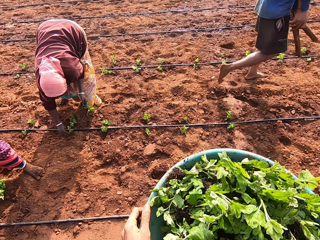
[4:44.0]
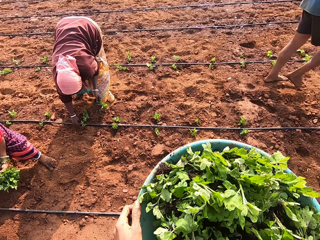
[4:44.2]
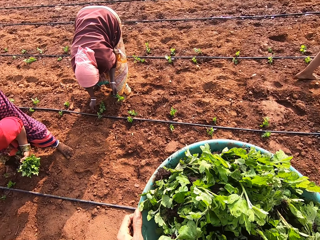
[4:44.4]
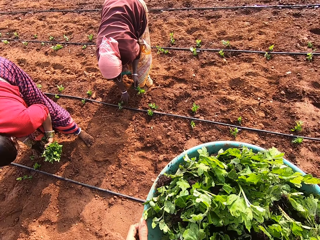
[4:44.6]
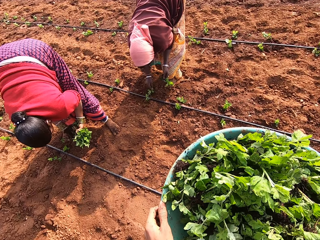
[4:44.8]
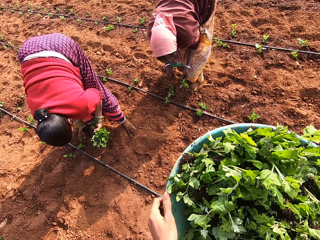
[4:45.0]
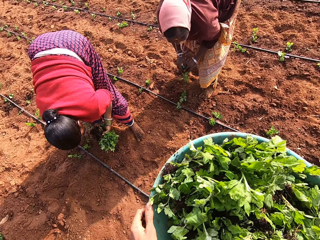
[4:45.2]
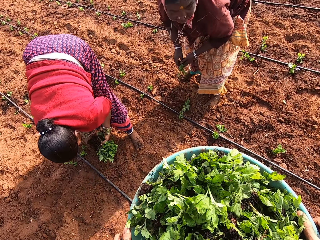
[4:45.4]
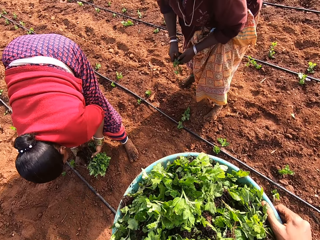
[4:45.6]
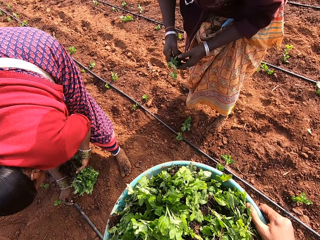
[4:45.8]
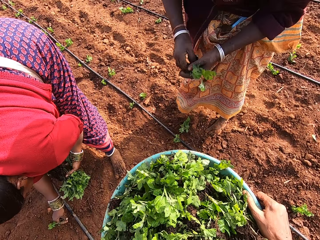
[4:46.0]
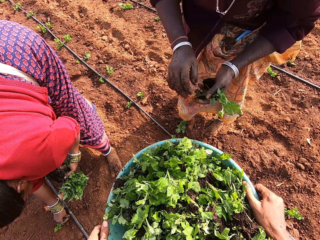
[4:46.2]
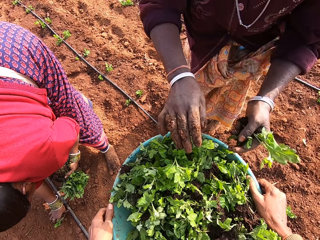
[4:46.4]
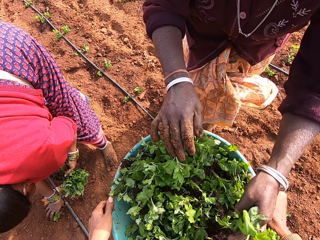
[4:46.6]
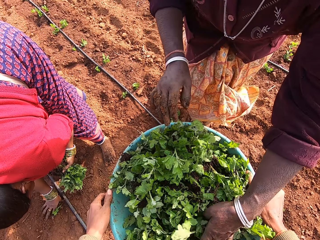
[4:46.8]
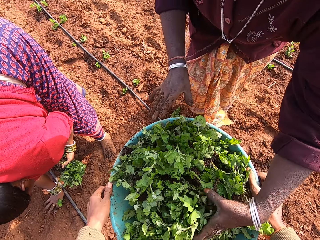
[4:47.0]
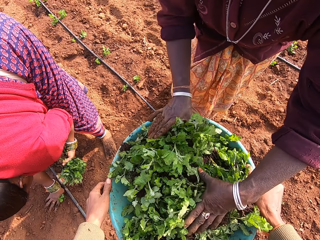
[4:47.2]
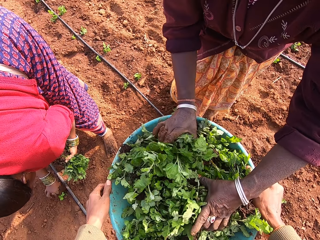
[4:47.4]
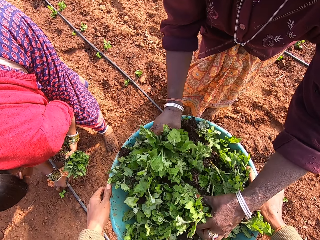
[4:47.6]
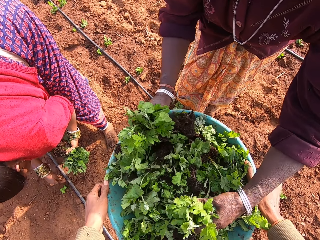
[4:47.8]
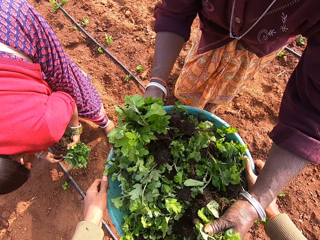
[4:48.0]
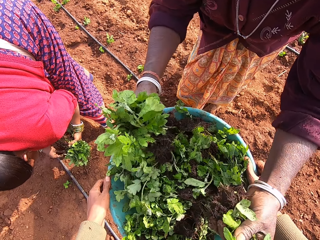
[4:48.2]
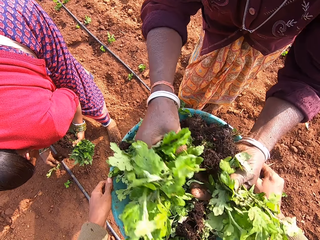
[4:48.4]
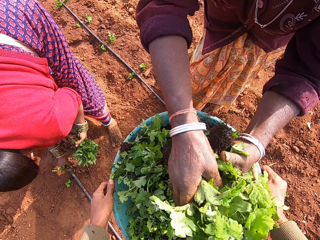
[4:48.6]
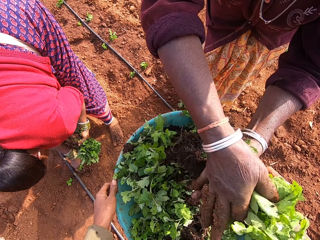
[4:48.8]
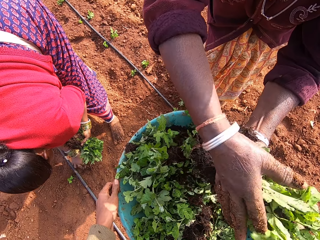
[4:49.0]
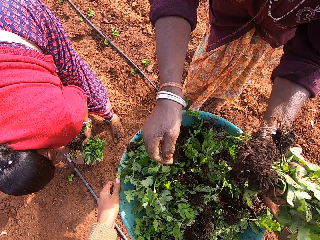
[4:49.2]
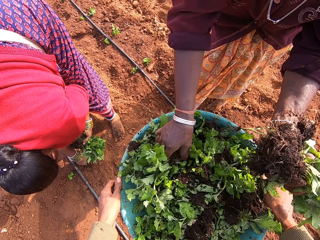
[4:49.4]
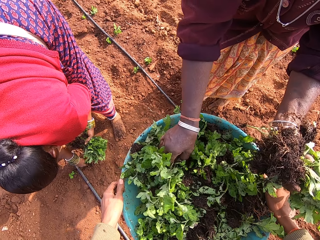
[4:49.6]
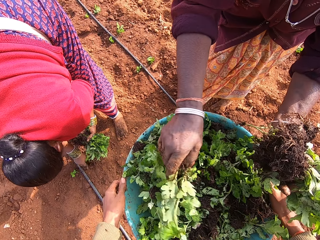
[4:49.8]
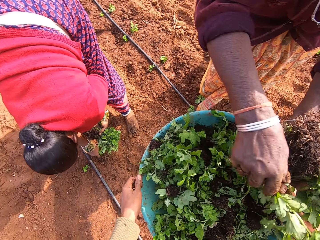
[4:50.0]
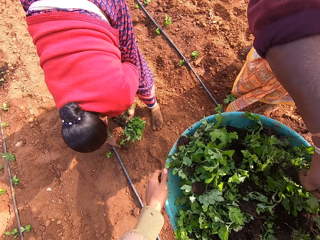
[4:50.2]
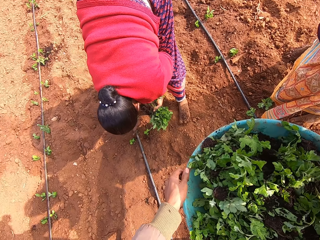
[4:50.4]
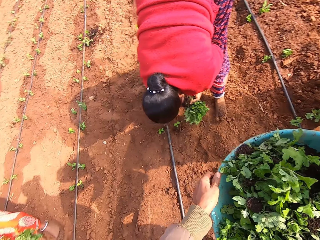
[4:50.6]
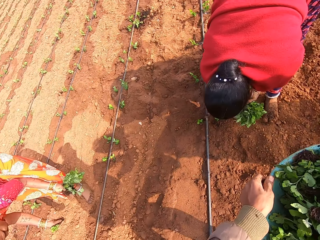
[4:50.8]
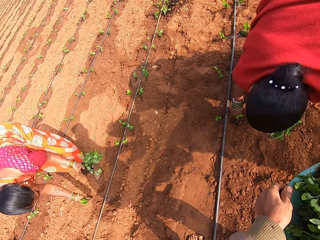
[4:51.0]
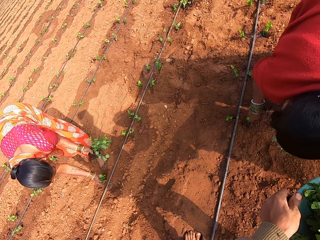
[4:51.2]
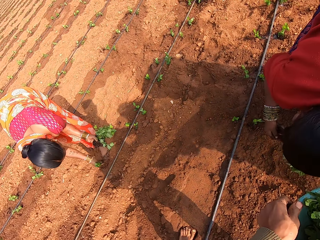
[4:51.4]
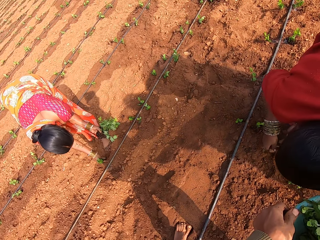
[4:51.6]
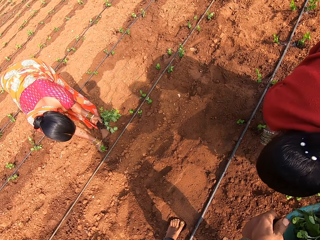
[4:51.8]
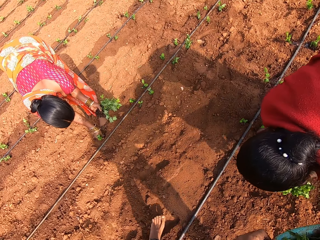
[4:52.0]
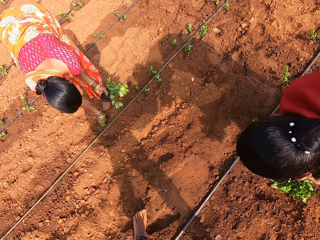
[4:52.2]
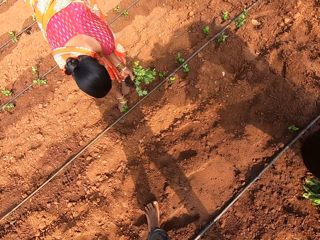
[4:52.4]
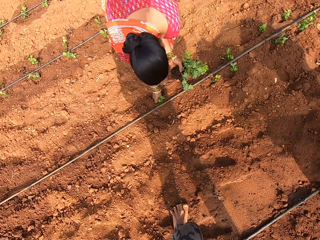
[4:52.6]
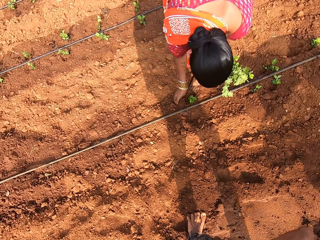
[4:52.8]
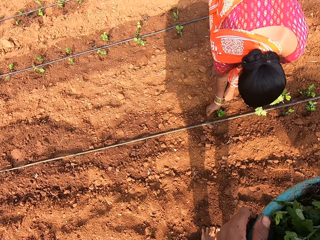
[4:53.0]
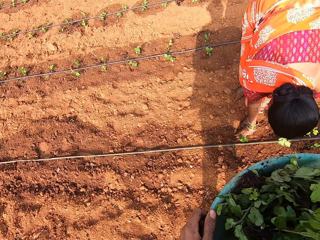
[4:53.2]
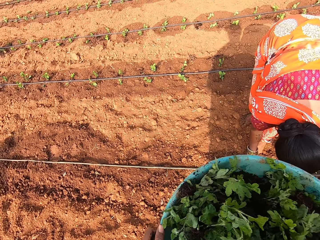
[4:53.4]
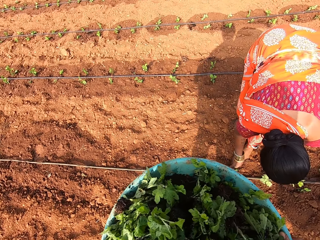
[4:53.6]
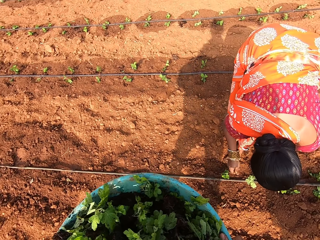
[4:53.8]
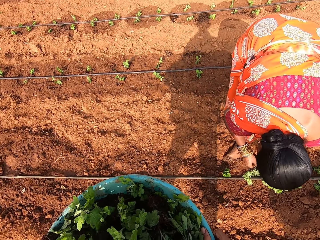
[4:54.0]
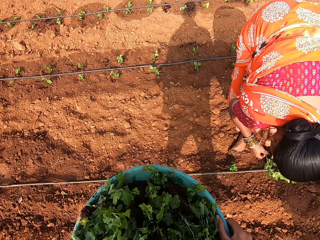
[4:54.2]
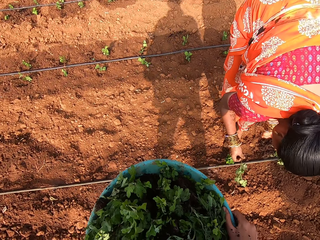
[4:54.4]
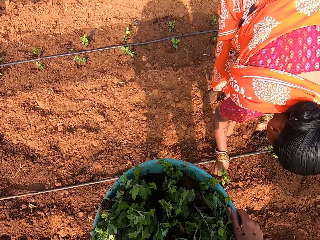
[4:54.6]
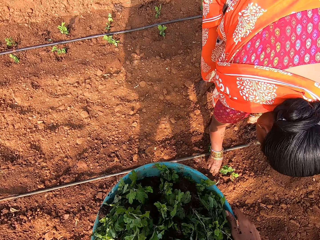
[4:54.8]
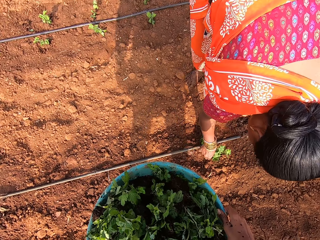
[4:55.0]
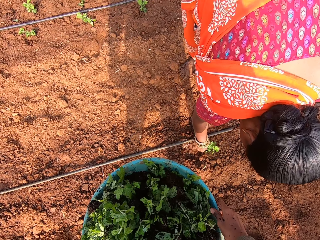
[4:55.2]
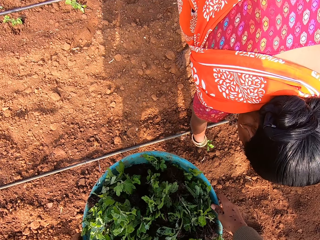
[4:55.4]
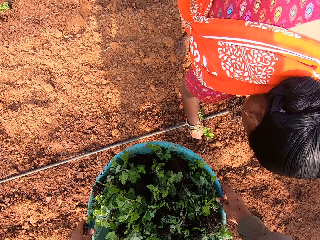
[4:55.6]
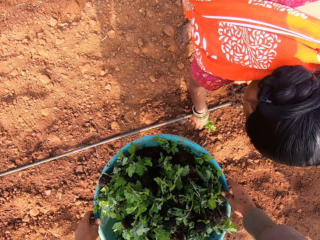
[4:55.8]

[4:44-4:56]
A woman inserts a plant in her right hand into the ground. Another woman picks some plants with both hands from the bowl of plants in the hands of the camera wearer. The first woman takes a plant from her left hand with her right hand and inserts the plant in her right hand into the ground.

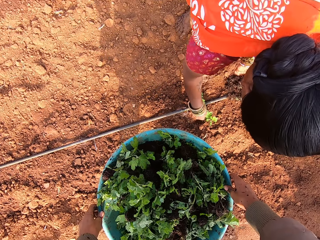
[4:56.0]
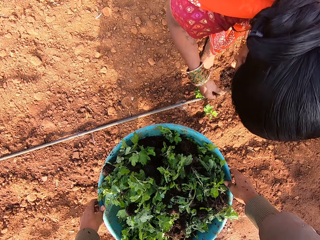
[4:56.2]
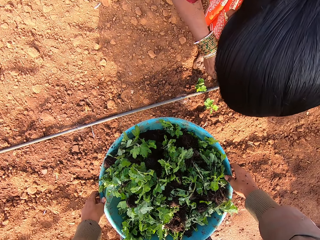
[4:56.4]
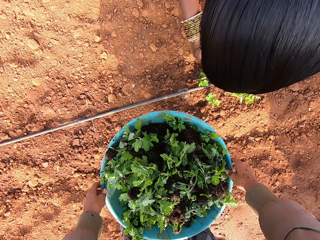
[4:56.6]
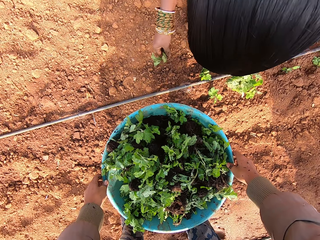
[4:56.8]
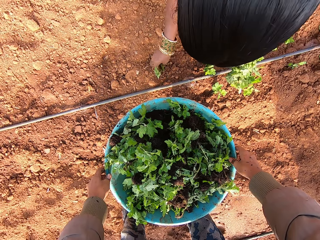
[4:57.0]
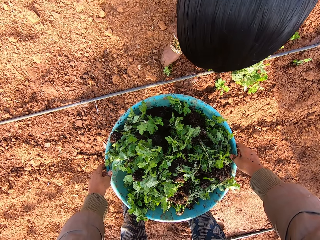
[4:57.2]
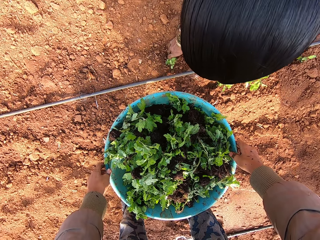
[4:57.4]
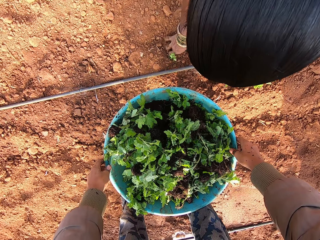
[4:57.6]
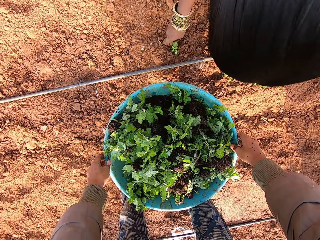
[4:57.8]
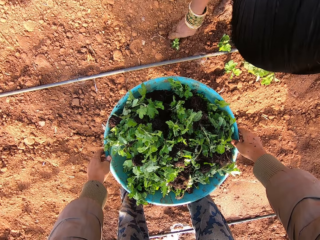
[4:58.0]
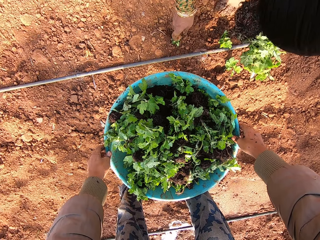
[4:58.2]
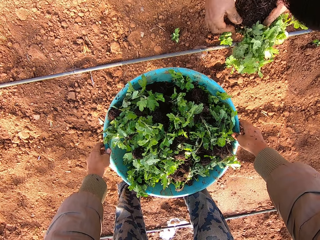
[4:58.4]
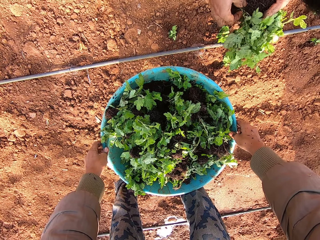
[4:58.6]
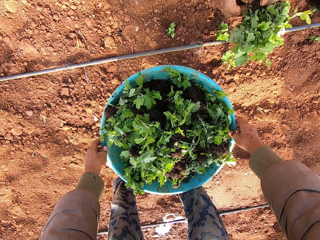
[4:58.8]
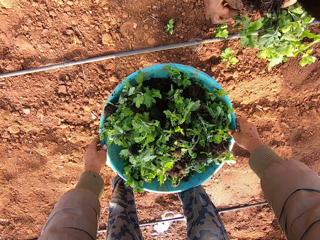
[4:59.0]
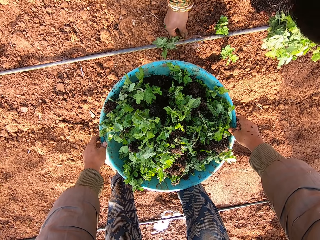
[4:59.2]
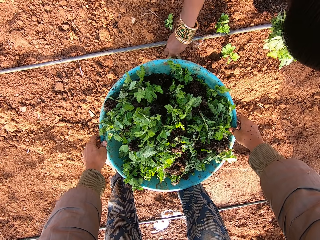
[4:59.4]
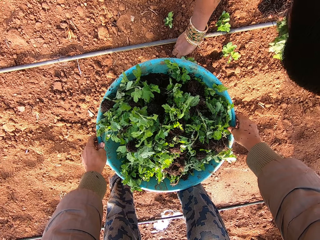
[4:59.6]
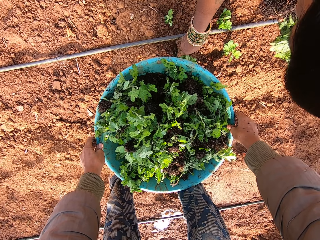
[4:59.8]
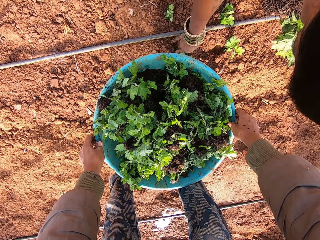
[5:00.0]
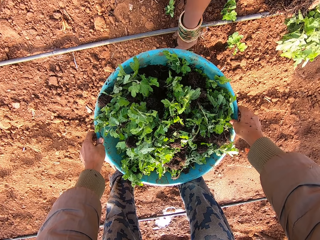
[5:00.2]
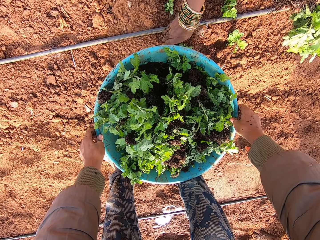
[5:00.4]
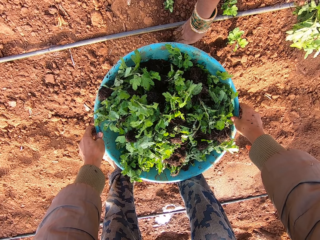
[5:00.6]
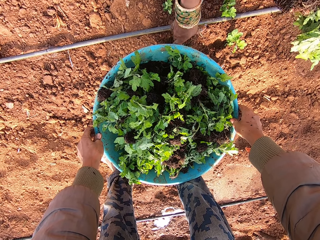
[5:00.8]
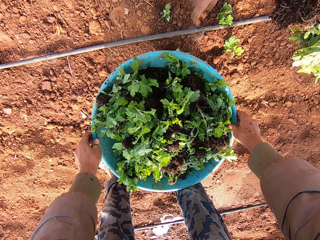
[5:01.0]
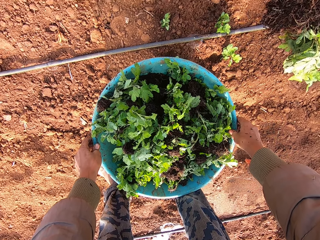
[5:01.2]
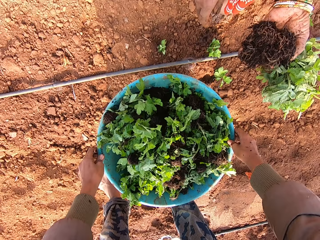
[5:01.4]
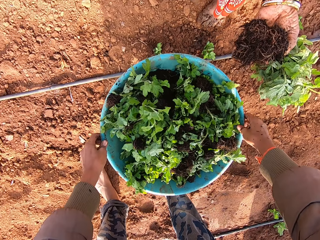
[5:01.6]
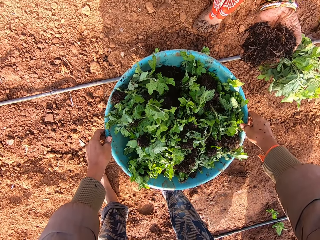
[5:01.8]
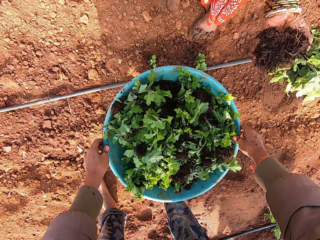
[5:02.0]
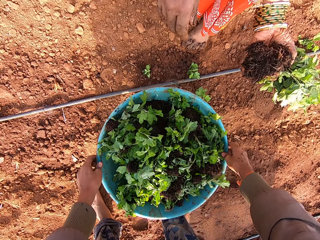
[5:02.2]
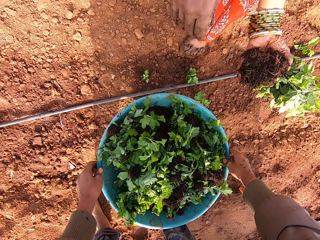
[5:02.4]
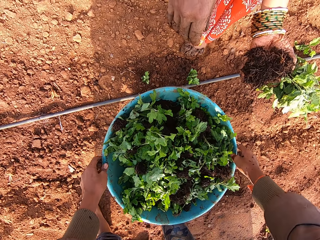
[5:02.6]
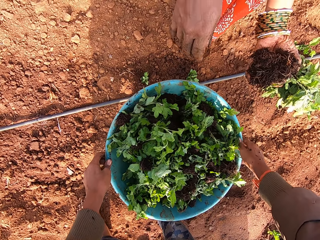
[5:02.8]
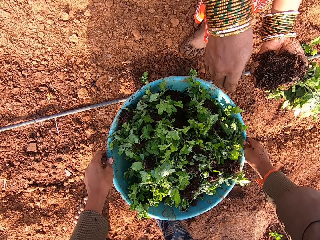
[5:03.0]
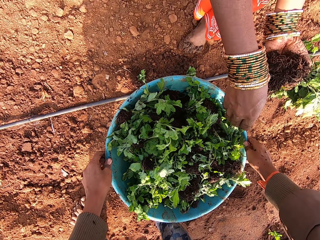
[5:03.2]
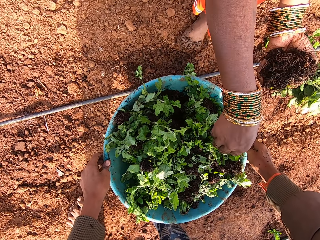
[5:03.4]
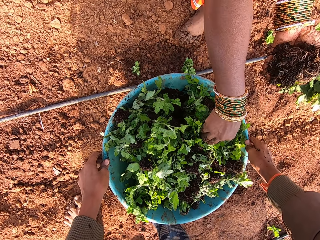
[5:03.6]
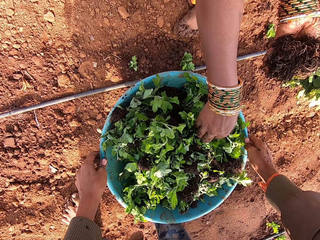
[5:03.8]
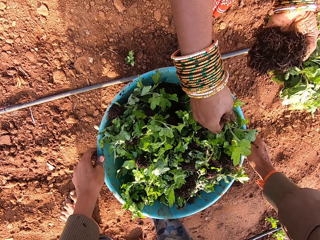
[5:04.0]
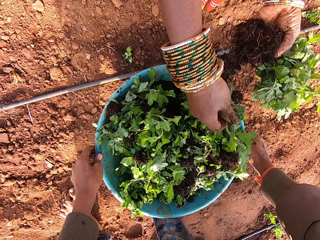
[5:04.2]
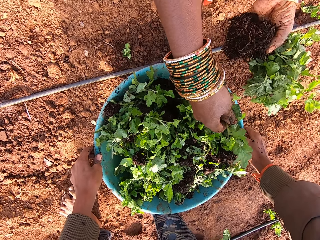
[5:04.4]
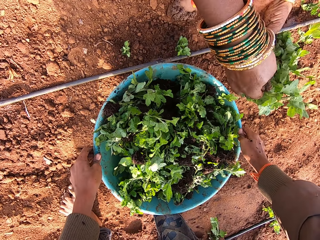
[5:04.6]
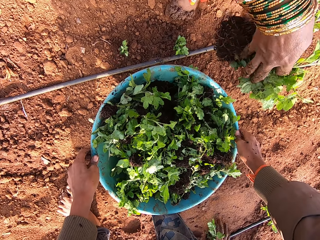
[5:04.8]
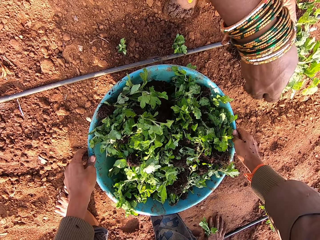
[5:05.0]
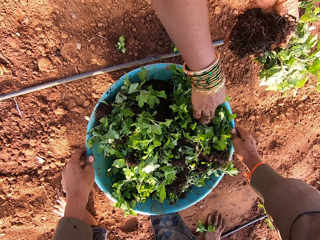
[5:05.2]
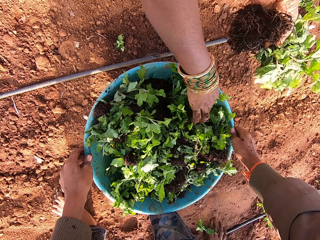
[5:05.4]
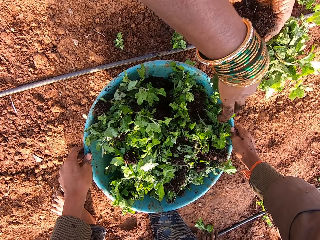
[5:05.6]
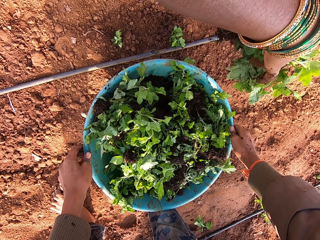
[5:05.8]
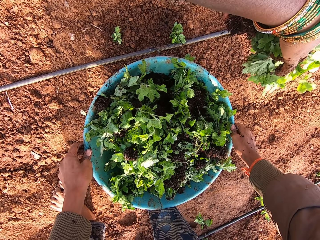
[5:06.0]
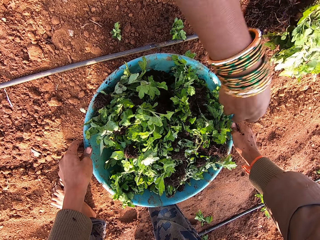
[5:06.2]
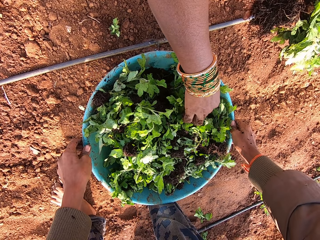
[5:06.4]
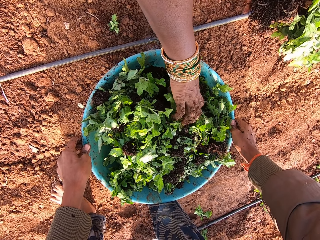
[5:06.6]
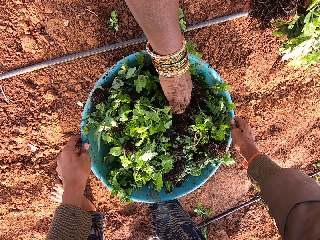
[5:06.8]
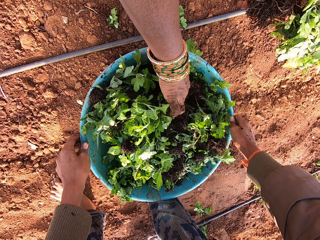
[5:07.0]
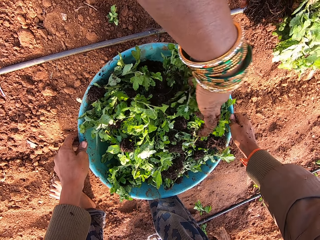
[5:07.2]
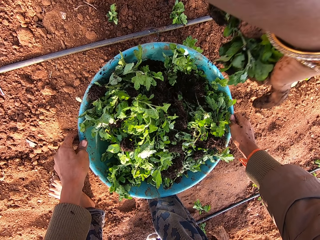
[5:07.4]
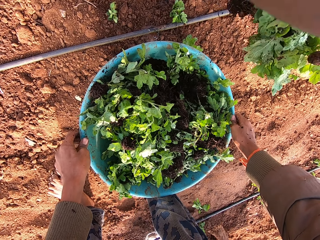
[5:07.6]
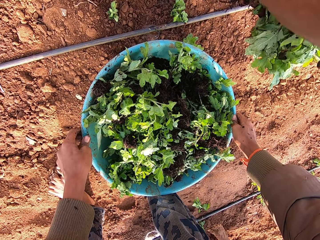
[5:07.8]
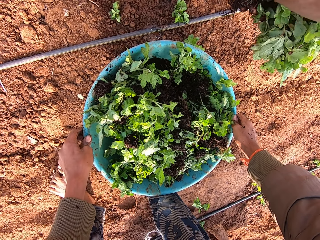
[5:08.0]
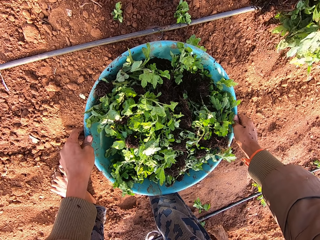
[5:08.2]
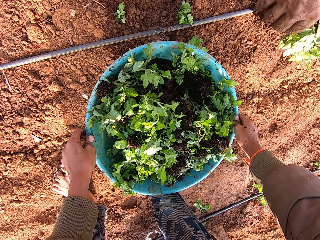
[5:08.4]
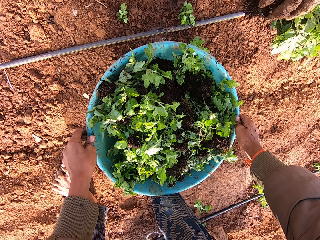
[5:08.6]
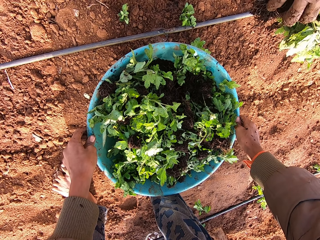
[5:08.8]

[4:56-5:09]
The camera wearer bends down for a woman to take some seedlings. The woman plants some seedlings. The camera wearer talks to the woman. The woman picks plants from the bowl of plants in the hands of the camera wearer. The woman puts the plants in her right hand in her left hand. The woman picks plants from the bowl of plants in the hands of the camera wearer. The camera wearer continues to talk with the woman. The woman puts the plants in her right hand in her left hand. The woman picks plants from the bowl of plants in the hands of the camera wearer. The woman puts the plants in her right hand in her left hand.
